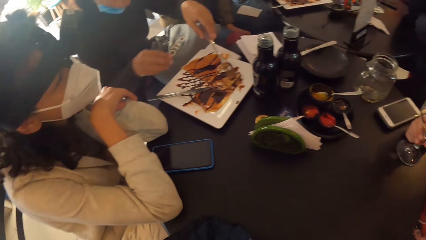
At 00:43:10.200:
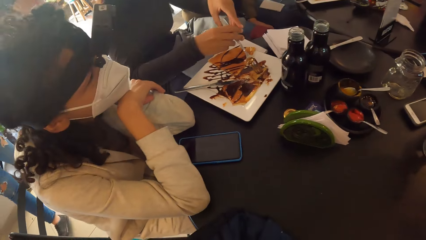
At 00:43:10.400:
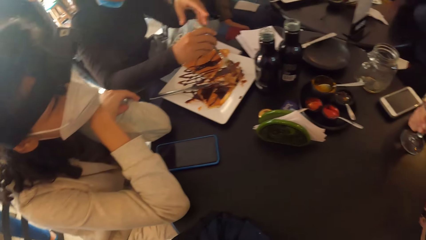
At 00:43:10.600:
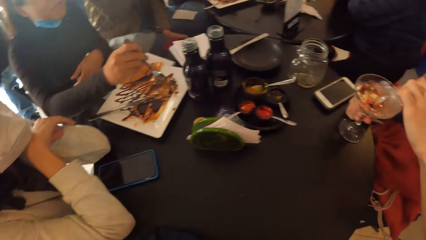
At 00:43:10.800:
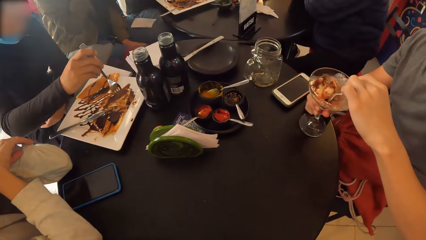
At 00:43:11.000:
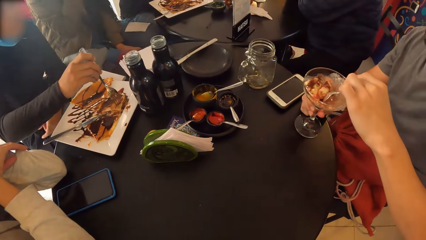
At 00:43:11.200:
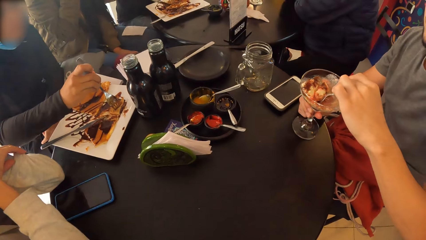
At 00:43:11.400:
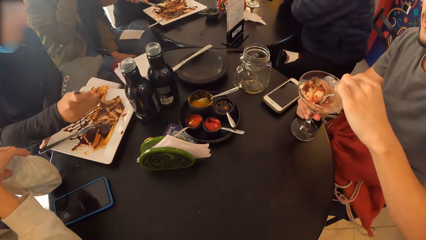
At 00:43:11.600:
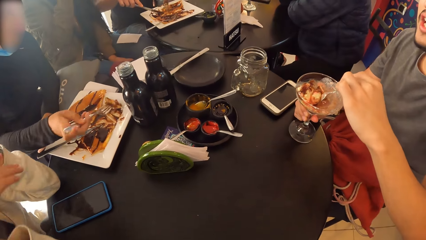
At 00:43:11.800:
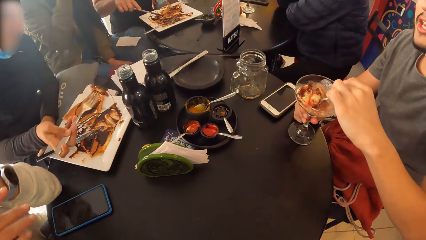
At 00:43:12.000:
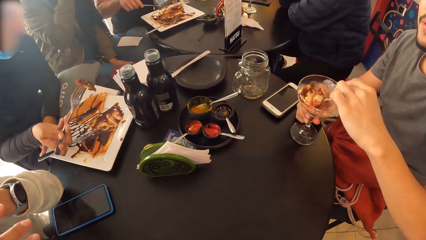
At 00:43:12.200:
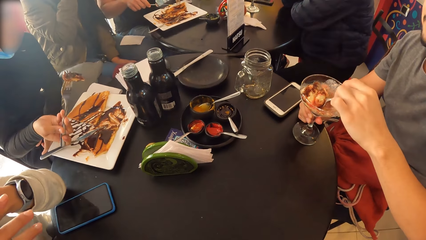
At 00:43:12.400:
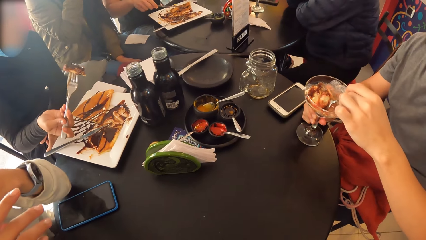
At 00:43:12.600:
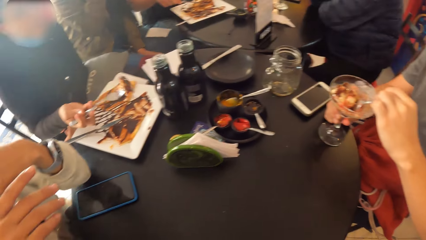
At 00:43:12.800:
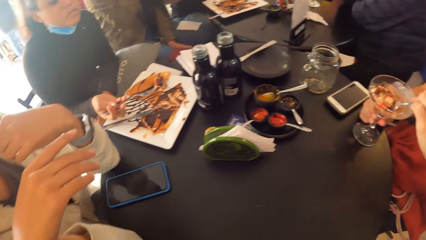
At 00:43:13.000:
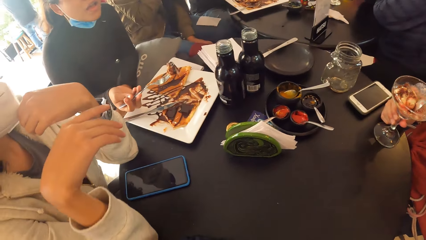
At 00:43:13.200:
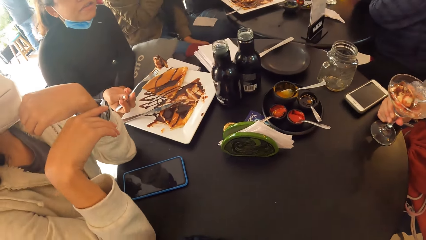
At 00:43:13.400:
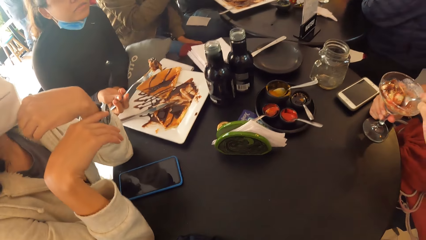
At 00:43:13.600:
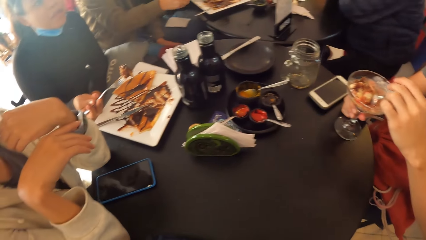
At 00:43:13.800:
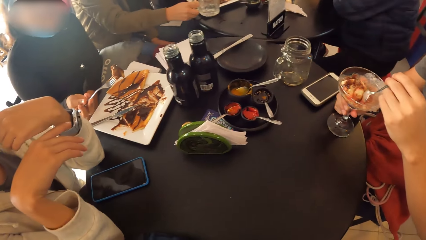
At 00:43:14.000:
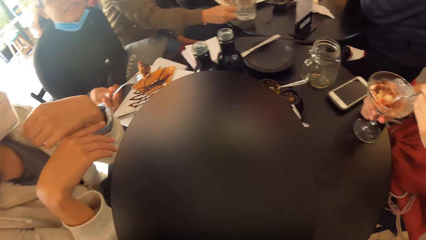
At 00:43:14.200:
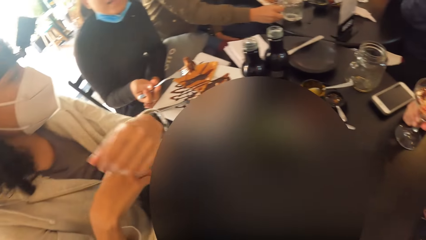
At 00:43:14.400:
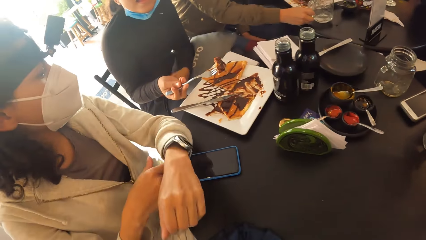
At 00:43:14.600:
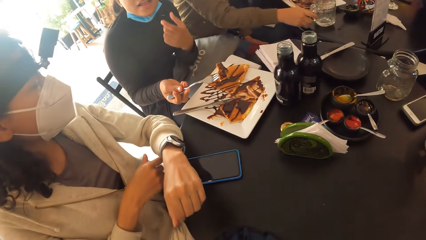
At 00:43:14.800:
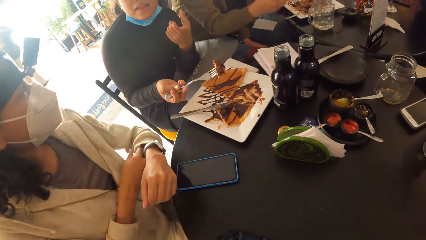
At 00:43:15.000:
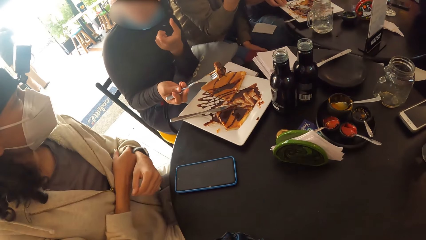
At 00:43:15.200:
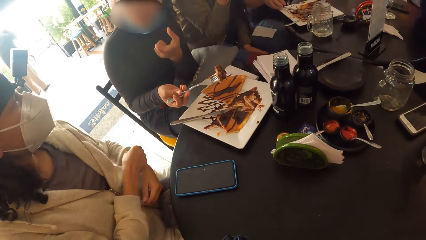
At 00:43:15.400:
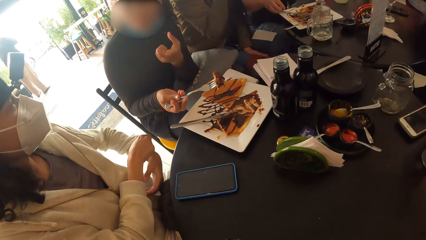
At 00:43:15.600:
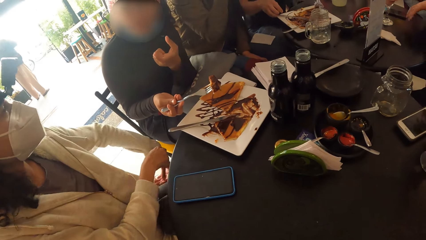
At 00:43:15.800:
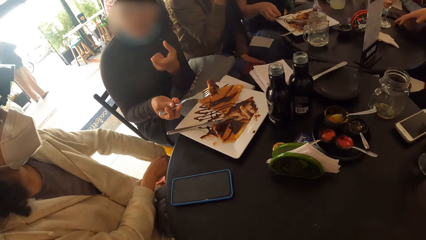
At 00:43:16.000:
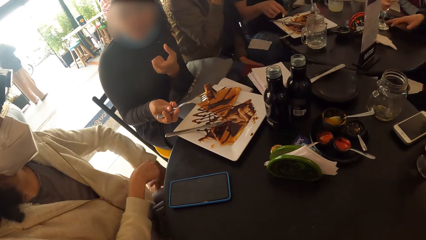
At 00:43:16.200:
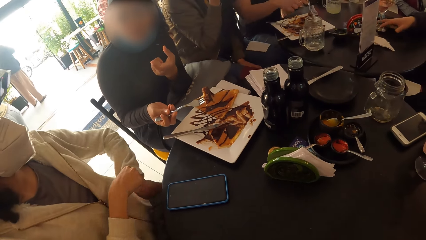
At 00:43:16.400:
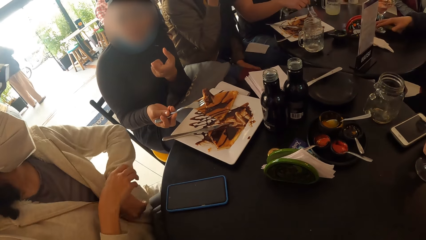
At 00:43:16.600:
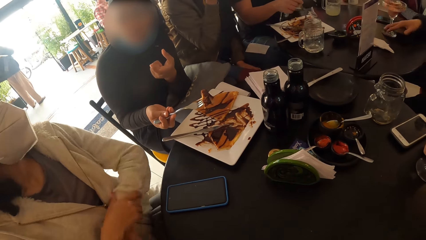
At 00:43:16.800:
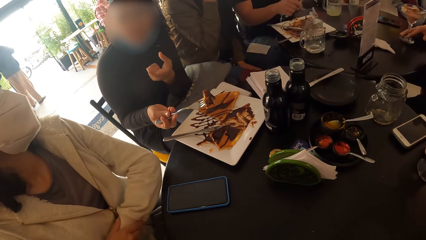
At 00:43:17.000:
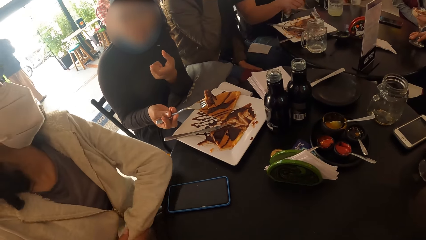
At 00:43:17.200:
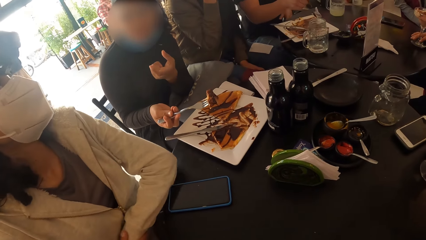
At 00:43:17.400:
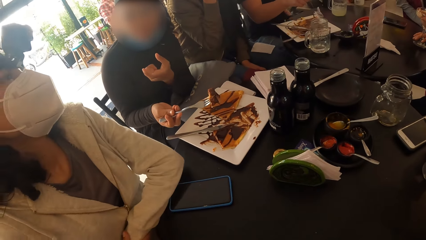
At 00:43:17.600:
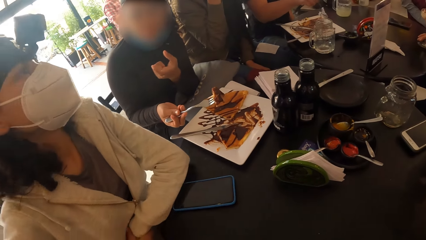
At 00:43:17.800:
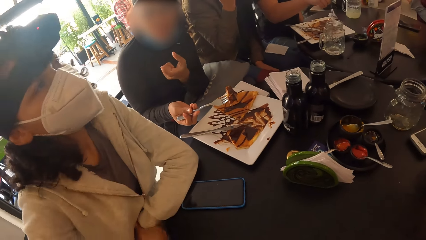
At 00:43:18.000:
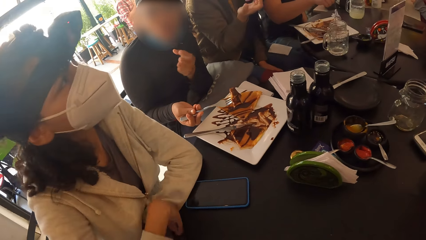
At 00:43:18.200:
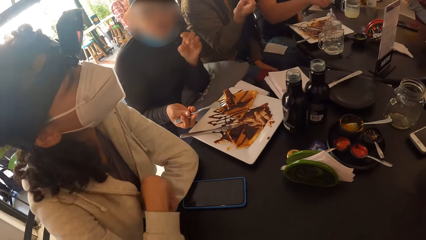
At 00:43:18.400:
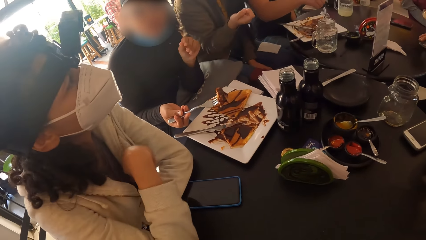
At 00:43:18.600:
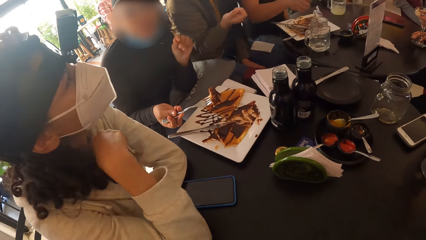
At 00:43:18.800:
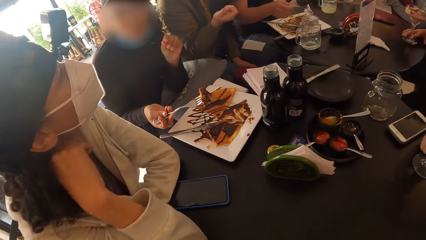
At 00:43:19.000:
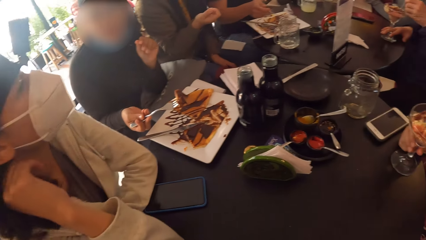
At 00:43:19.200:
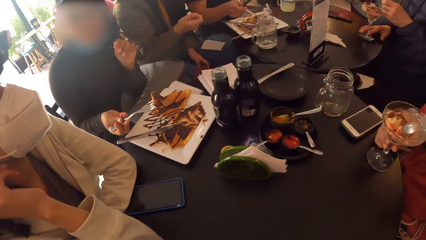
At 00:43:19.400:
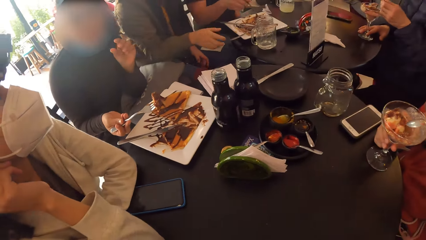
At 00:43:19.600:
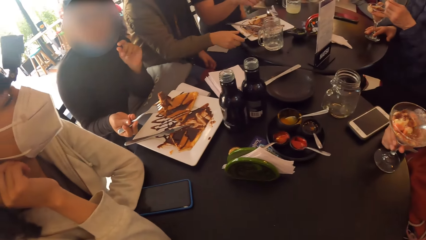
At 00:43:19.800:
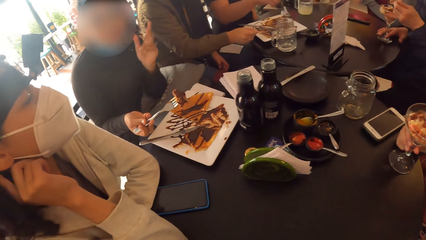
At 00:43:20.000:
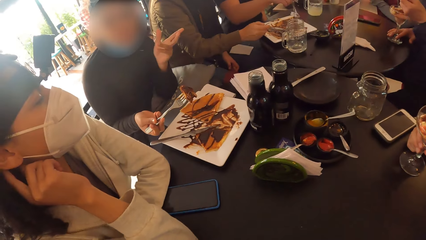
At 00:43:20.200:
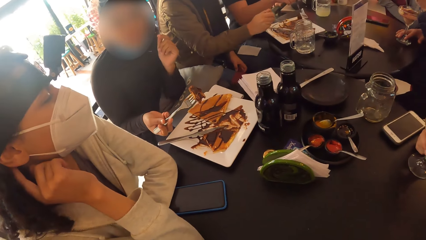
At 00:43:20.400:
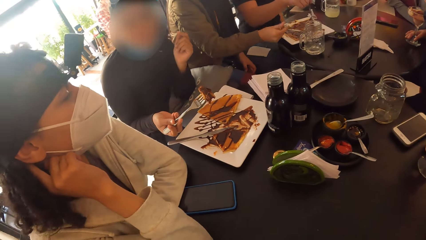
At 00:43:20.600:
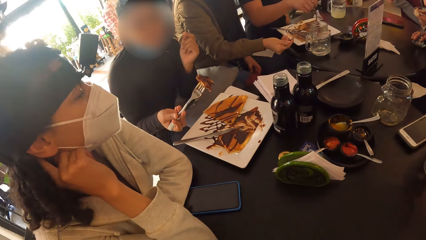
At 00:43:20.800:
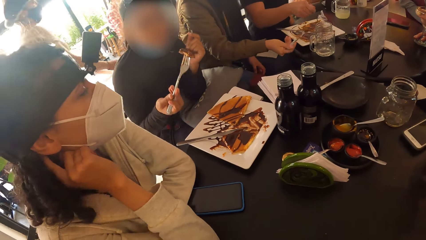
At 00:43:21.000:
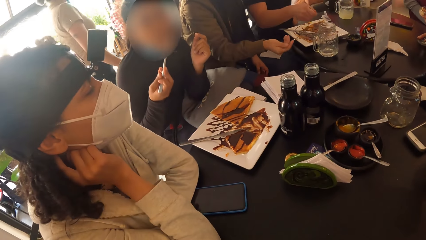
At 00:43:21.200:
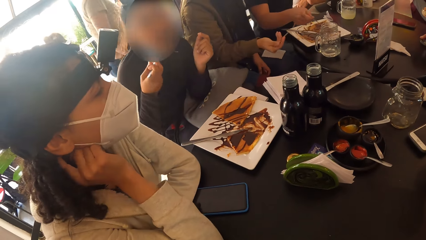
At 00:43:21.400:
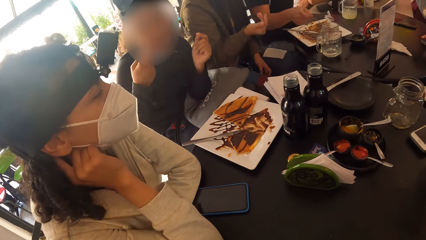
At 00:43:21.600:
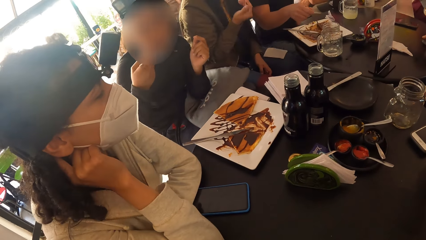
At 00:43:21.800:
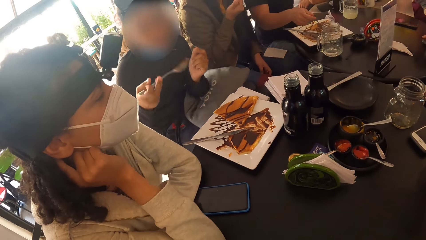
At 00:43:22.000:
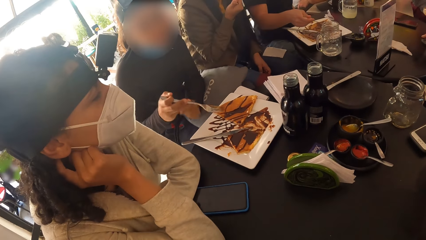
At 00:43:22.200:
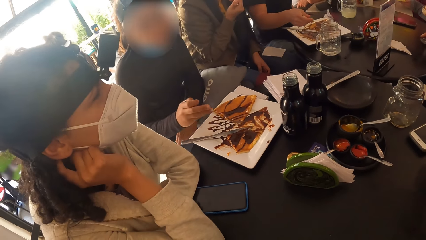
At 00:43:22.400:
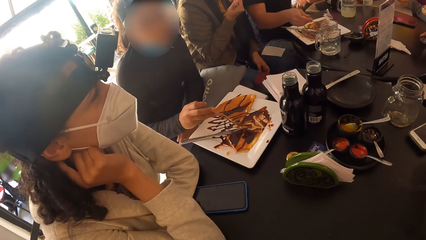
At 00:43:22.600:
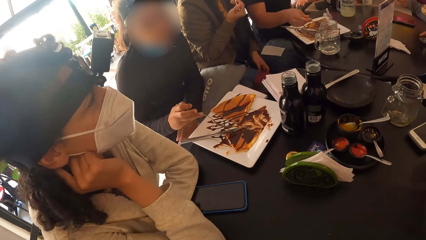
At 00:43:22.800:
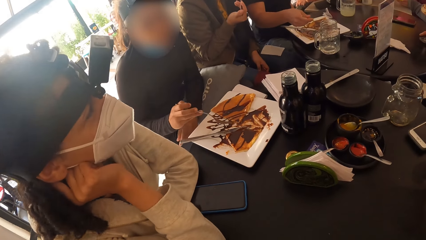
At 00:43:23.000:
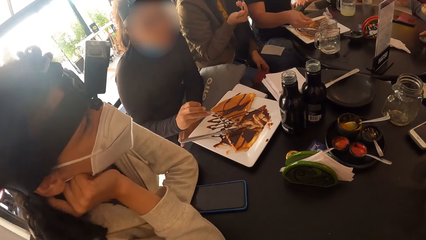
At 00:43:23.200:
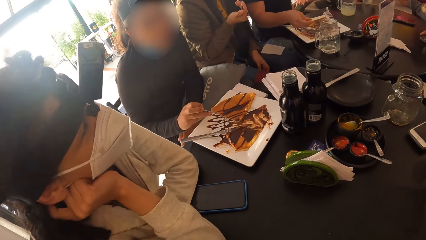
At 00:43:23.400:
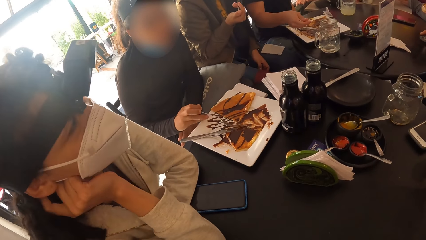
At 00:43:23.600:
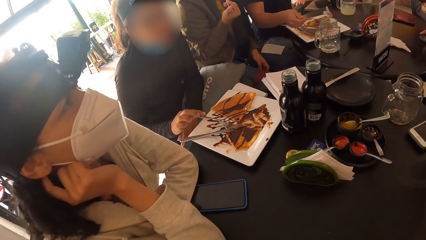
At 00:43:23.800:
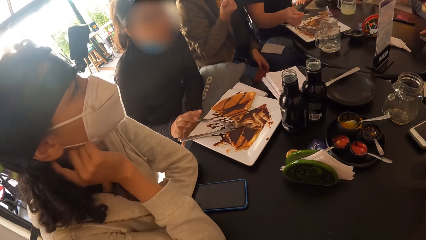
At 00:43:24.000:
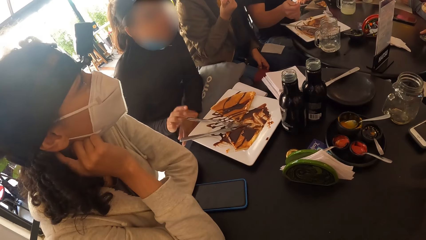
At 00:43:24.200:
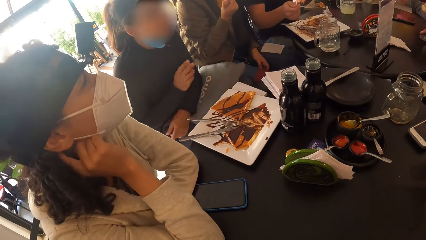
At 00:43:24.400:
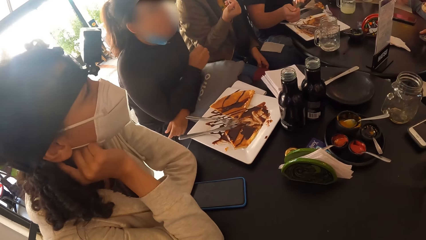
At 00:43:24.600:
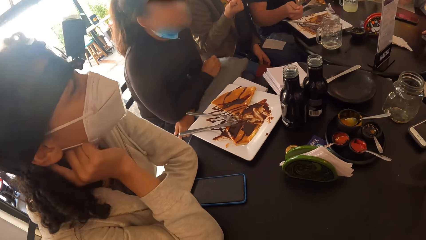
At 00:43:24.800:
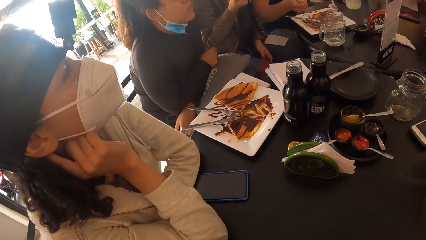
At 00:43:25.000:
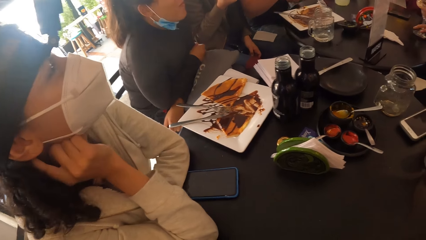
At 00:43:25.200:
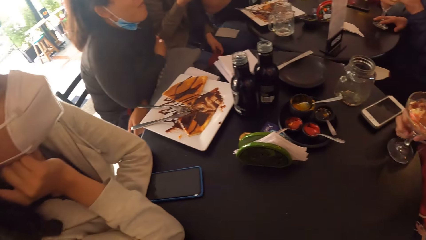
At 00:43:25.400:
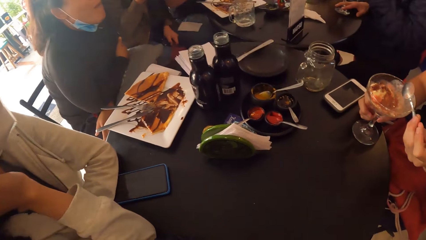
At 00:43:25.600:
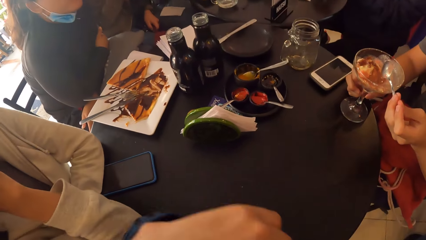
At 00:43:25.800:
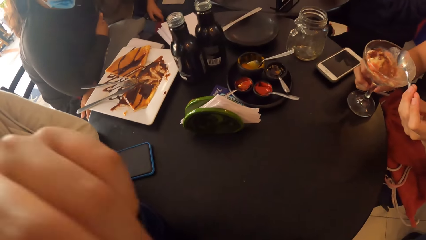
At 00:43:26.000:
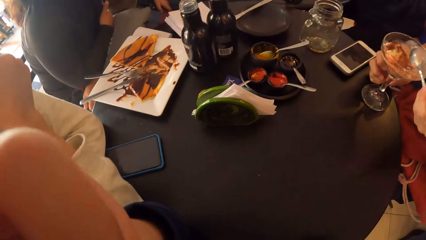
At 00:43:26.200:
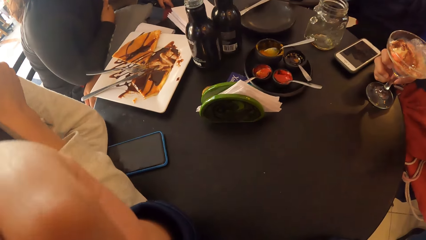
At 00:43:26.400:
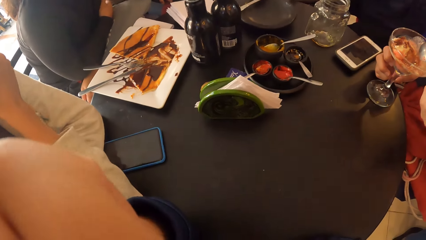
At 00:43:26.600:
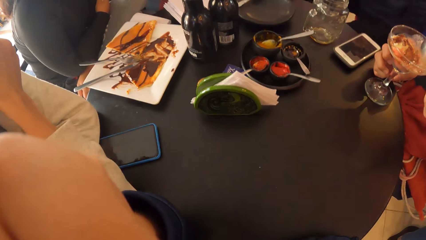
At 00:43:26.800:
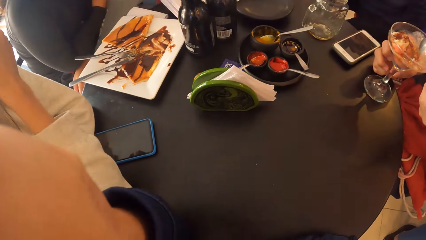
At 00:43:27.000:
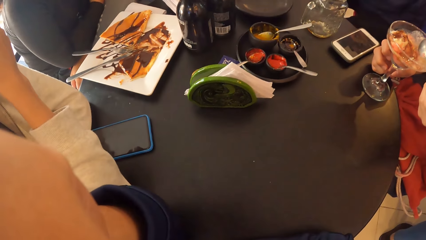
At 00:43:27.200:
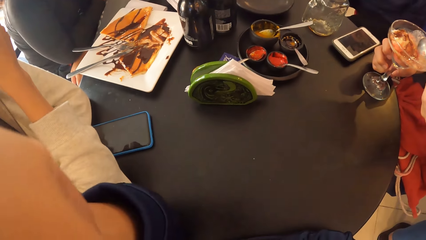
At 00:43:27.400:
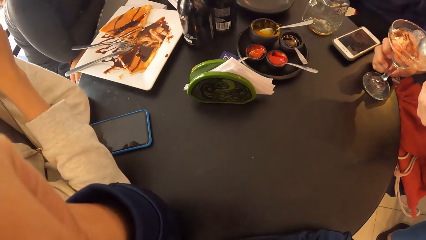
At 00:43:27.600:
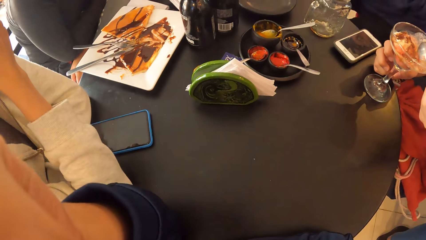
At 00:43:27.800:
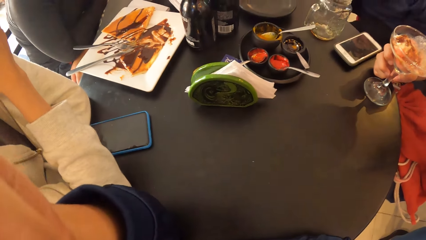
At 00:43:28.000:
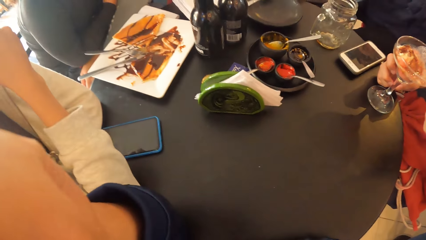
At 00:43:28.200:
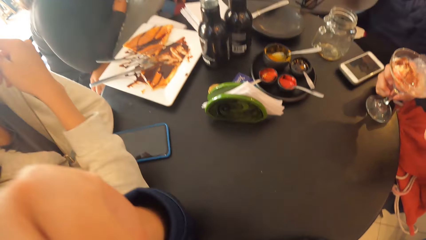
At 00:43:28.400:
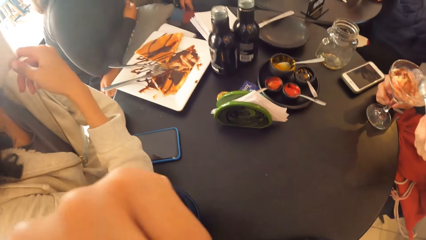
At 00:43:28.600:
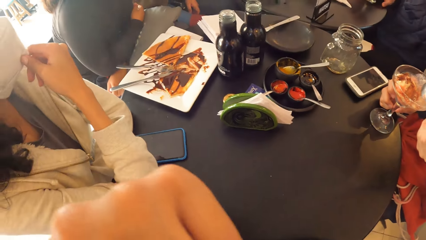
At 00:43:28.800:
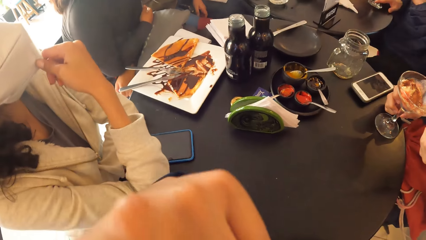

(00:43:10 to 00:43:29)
The woman passes the fork from her right hand to her left hand. Another woman drops the glass of lemonade in her right hand on the table. The first woman interacts with a third woman. The first woman eats the pie on the fork in her right hand and drops the fork in her right hand on the plate. The third woman interacts with the camera wearer.
